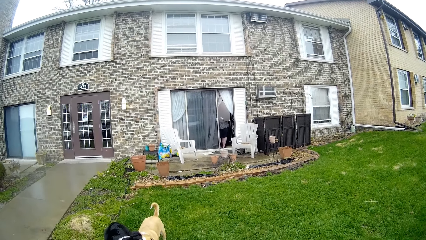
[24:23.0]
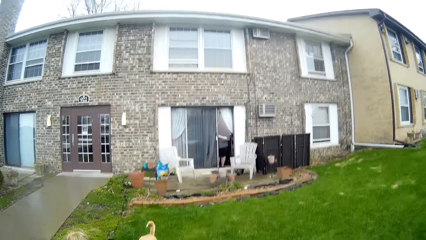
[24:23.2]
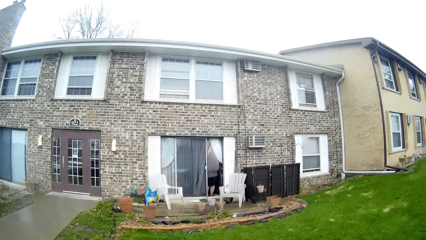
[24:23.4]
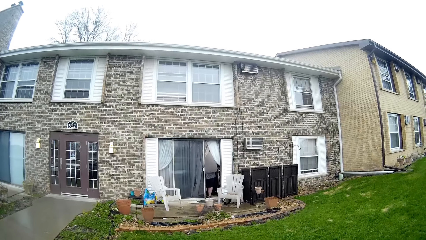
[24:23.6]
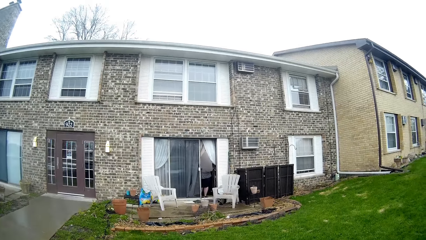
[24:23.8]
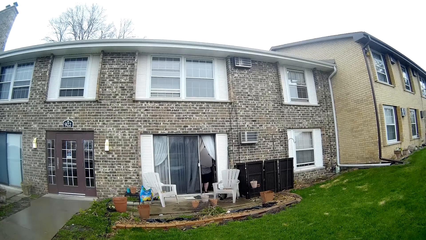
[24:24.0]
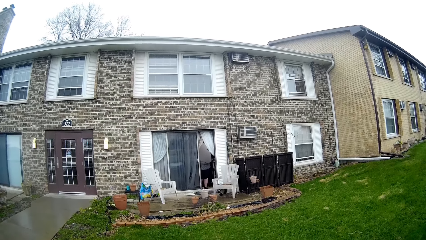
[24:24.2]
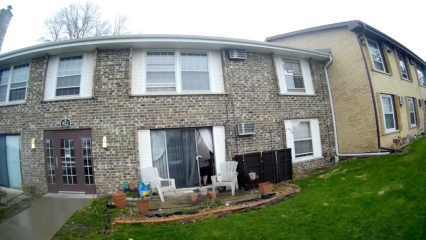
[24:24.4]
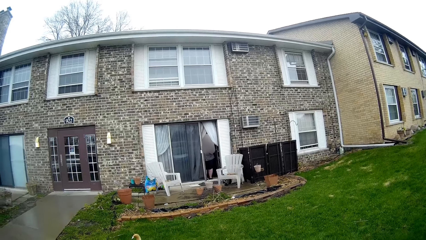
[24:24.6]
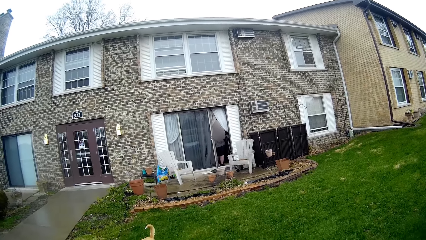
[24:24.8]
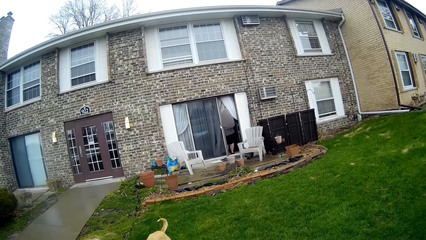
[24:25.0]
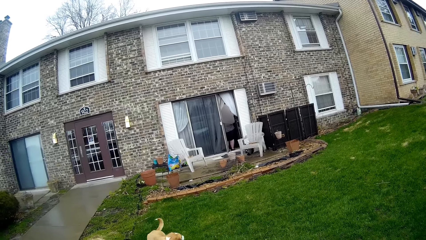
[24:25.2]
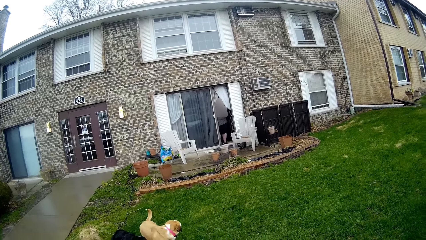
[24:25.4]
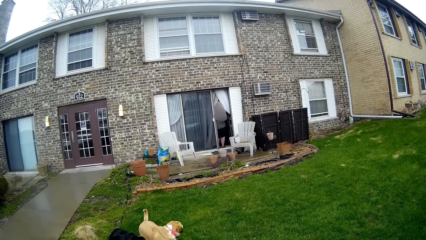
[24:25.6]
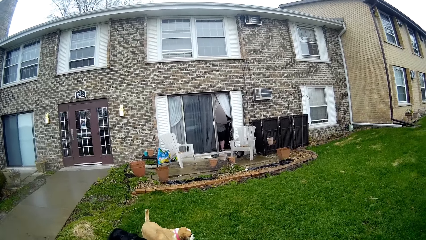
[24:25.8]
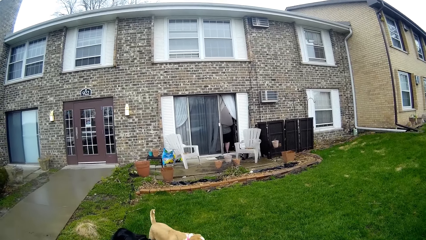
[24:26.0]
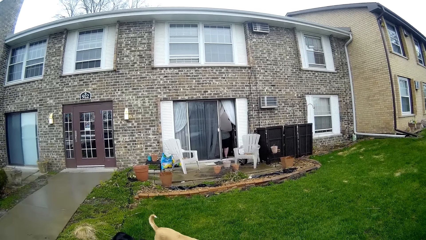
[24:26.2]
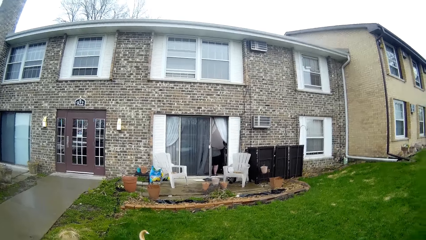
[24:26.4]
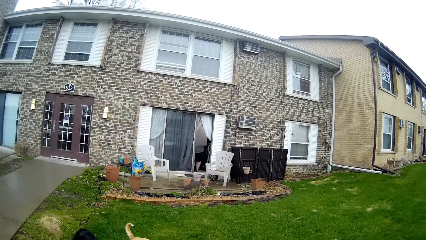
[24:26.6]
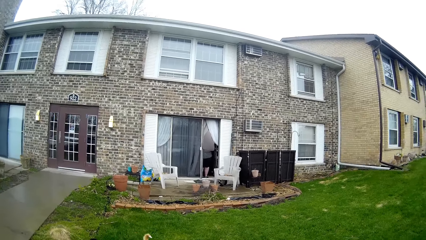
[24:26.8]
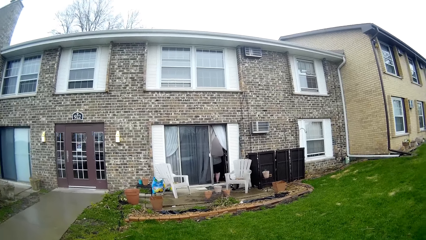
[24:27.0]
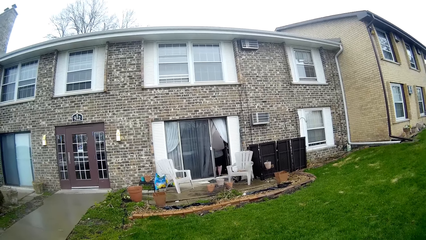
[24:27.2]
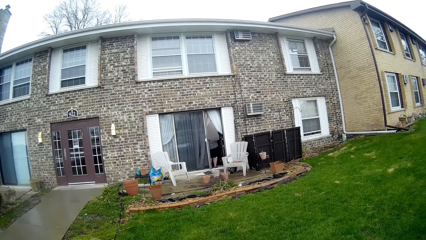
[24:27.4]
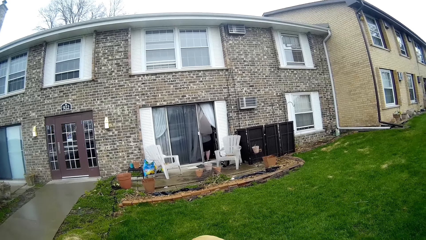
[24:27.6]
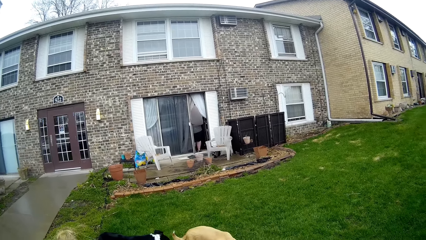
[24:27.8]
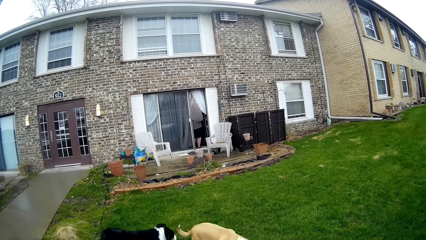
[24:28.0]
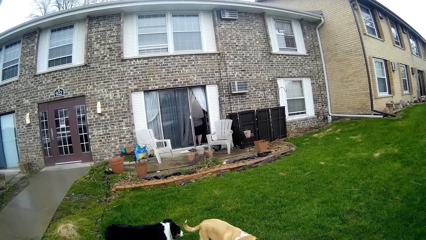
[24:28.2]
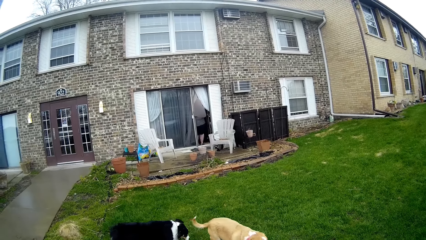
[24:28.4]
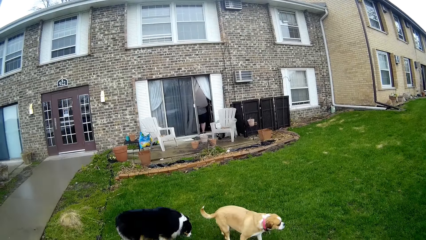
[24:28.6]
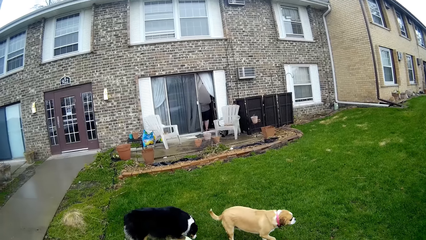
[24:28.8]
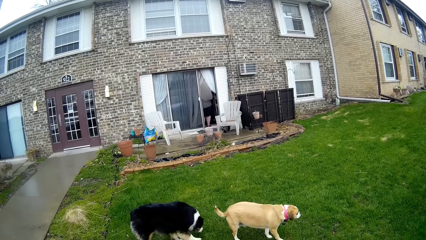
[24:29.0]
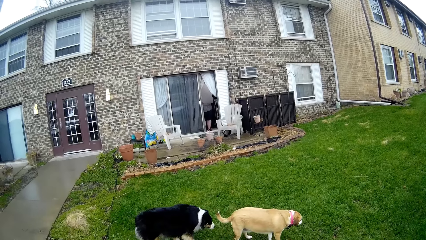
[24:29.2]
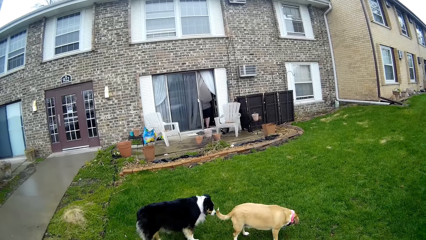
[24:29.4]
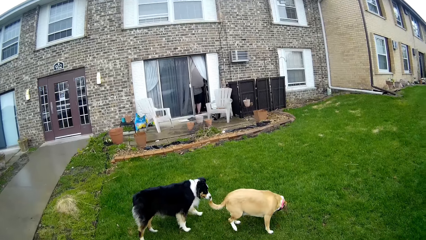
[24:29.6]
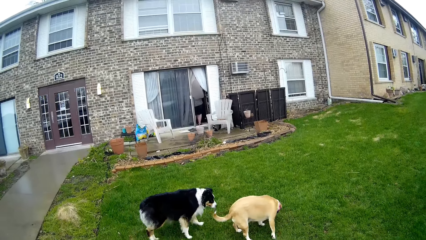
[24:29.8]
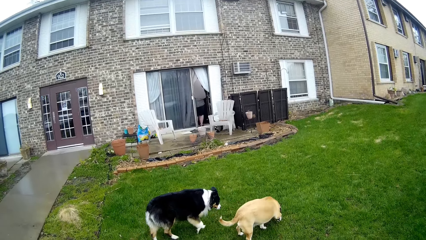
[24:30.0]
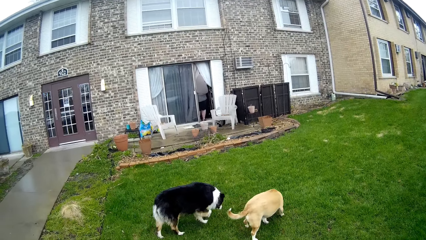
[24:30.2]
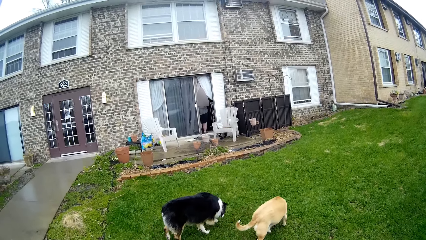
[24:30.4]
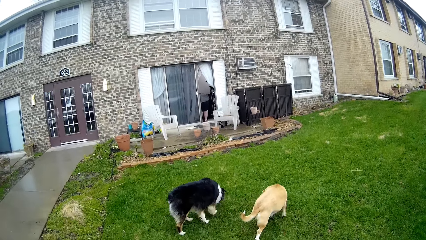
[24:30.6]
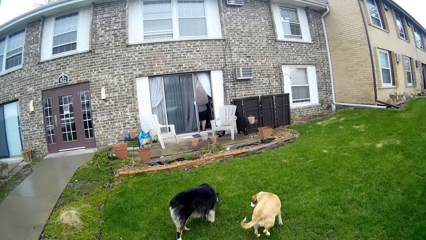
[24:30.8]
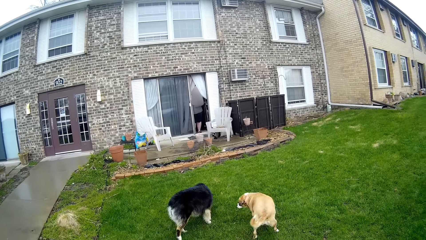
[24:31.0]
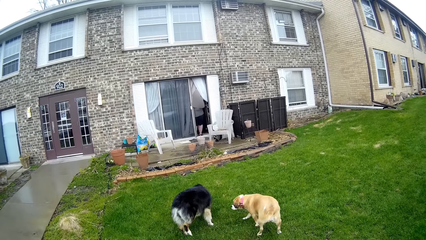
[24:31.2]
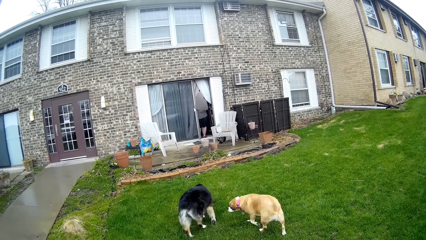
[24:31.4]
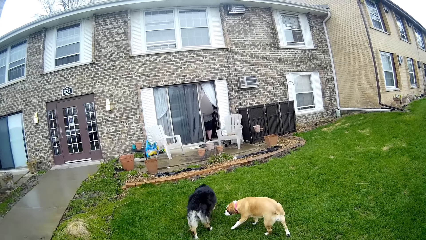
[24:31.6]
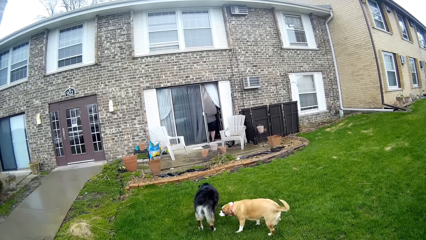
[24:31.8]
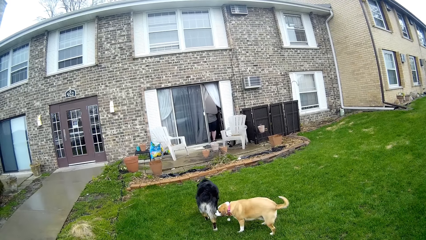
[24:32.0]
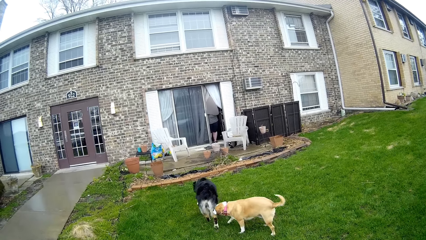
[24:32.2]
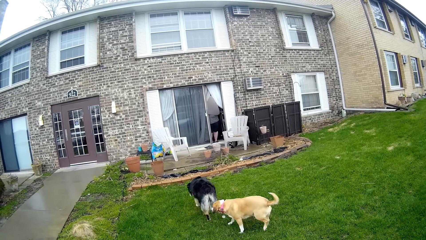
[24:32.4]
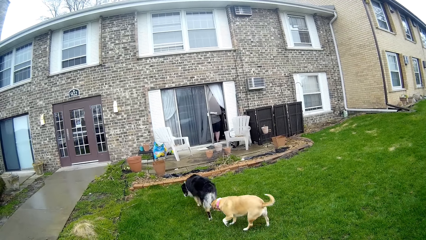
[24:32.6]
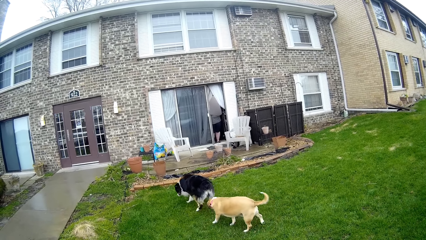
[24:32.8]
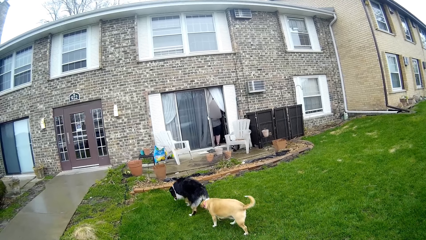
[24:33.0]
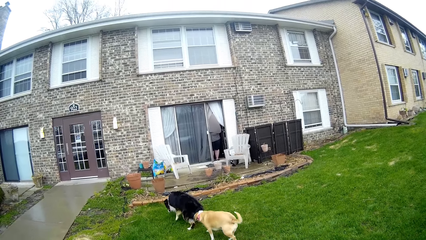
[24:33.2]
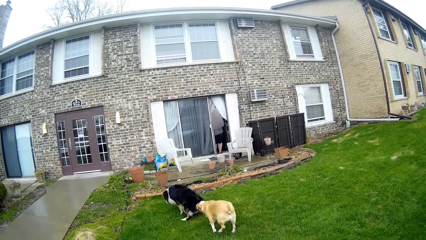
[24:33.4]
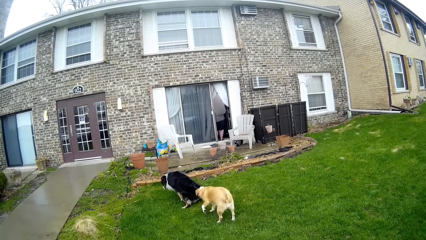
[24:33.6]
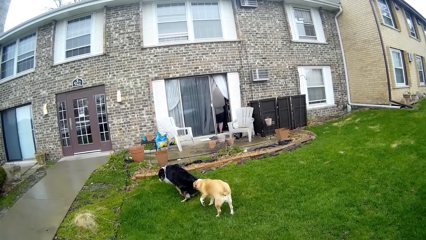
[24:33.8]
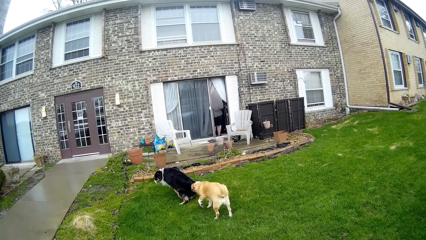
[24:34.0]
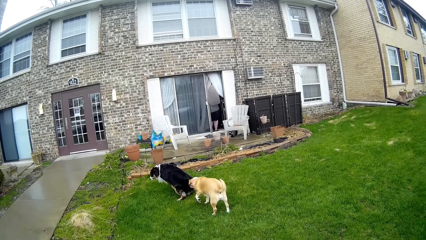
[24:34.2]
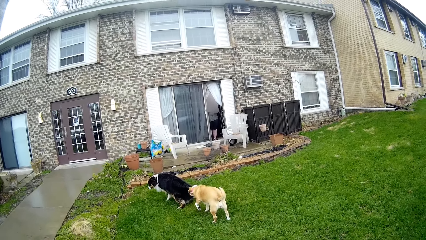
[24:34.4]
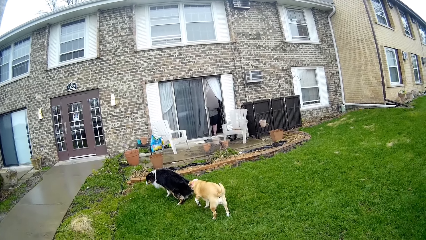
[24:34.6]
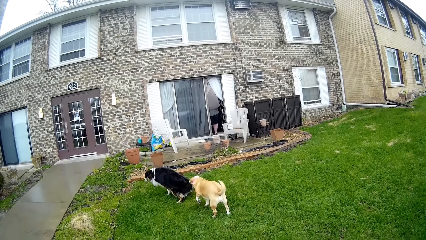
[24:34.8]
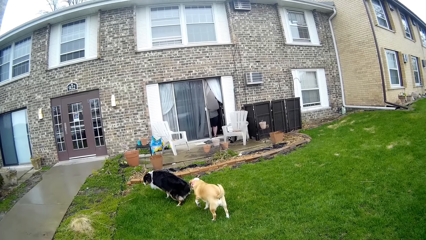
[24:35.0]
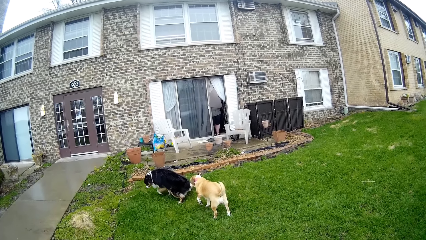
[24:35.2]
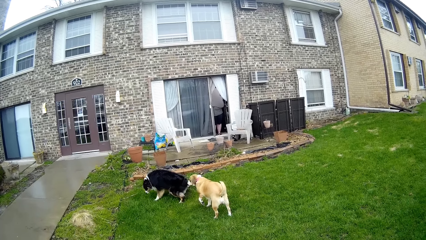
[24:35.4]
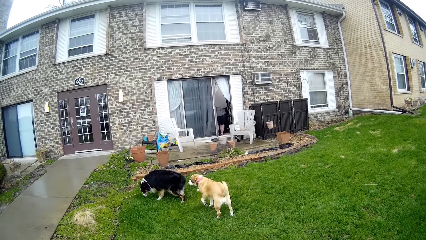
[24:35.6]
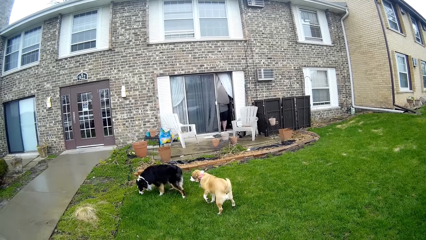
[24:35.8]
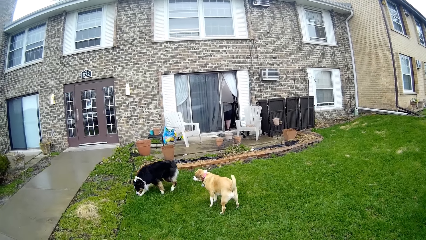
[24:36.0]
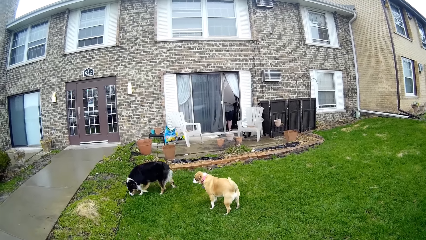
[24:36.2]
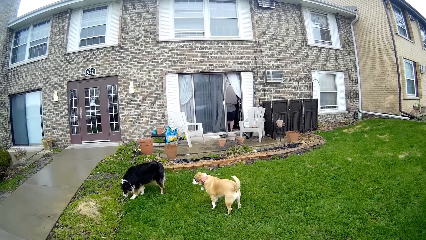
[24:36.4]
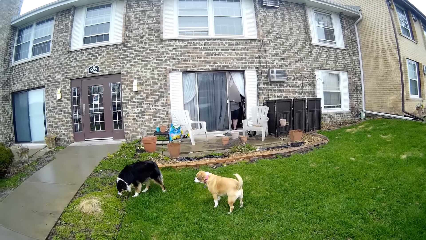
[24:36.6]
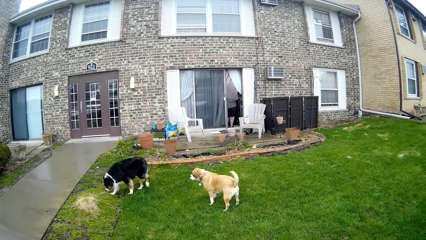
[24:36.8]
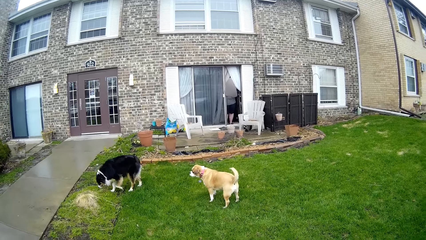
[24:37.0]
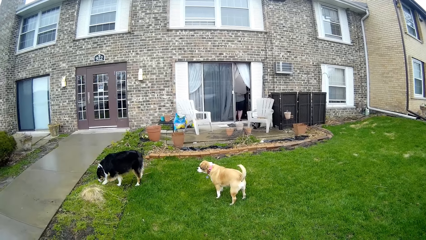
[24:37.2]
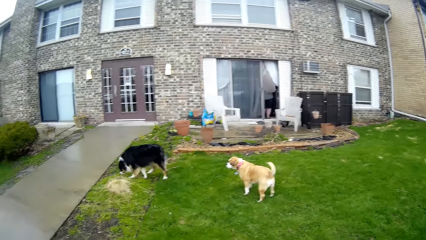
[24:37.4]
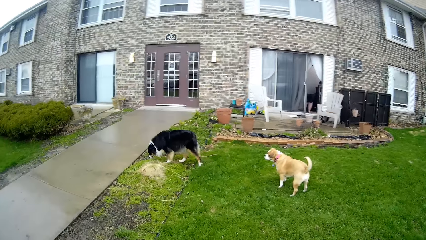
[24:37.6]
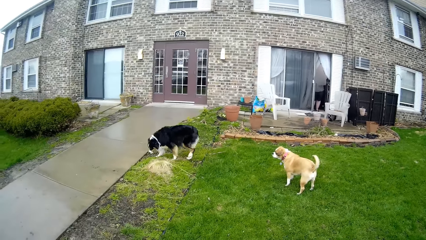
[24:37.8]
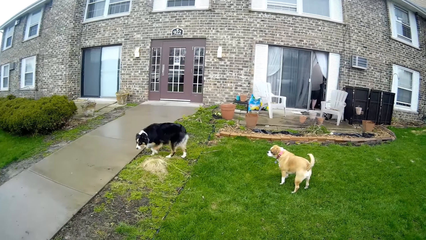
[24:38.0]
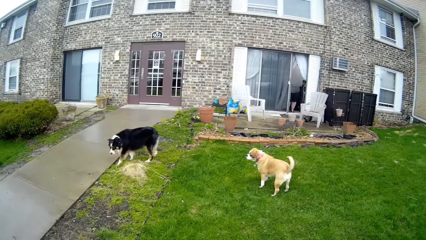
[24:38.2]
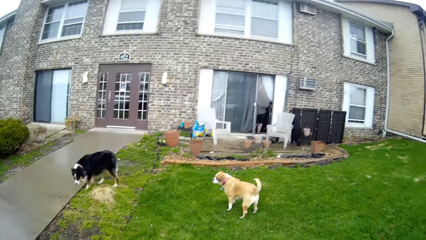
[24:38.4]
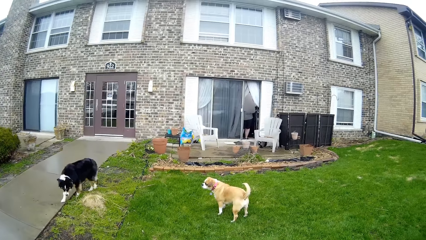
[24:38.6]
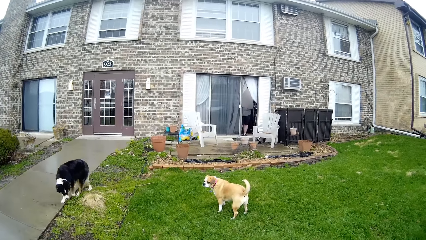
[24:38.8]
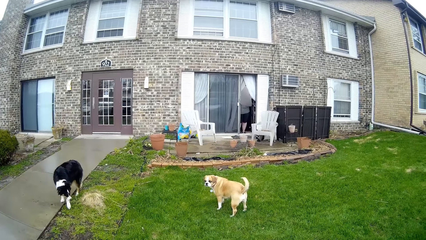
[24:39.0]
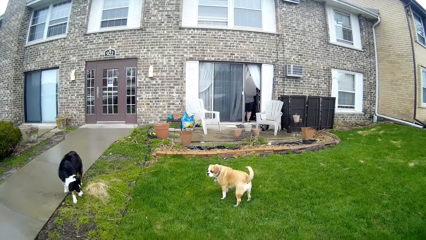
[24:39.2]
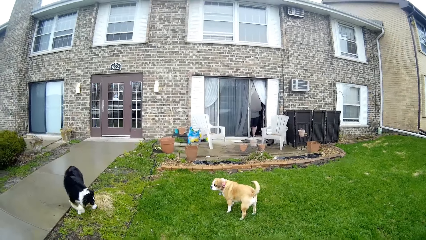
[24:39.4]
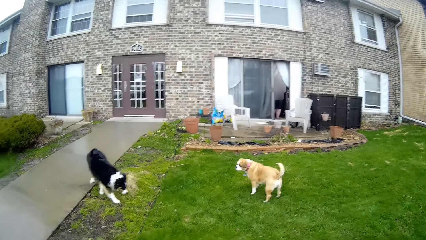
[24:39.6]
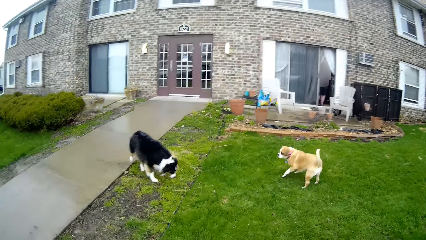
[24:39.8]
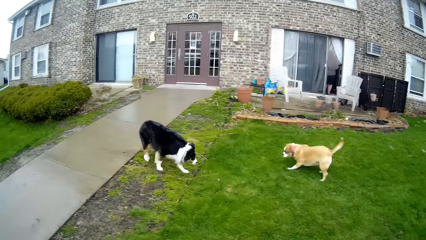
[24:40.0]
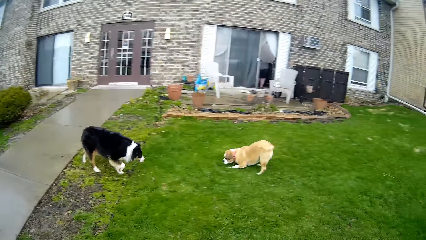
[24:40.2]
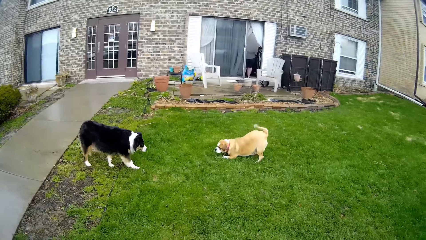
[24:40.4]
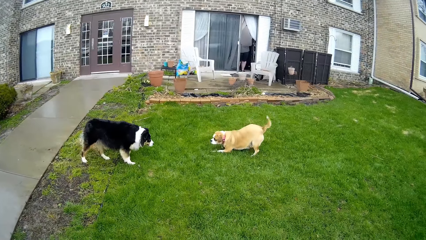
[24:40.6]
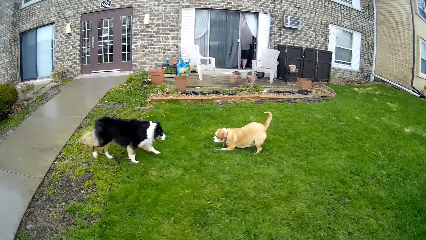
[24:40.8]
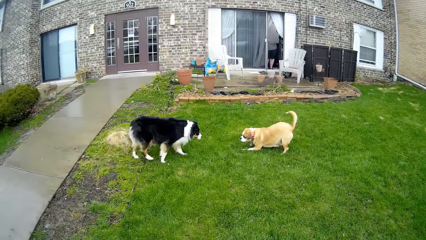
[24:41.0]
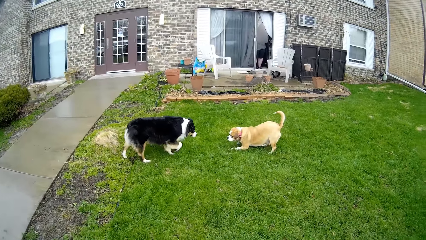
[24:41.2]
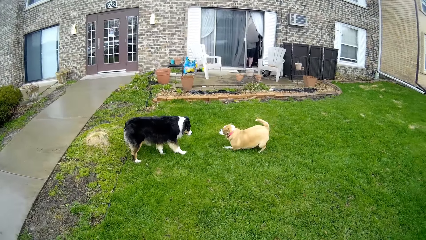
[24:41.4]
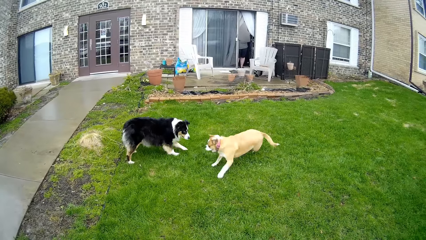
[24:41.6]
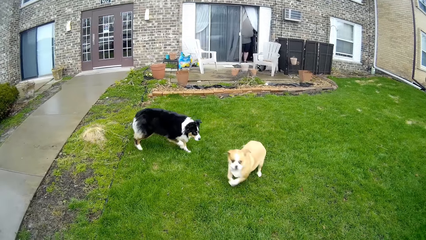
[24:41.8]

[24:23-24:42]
The camera wearer plays with dogs. The dog pees on the lawn. Another dog lifts its left foreleg. The first dog plays with the other dog.
